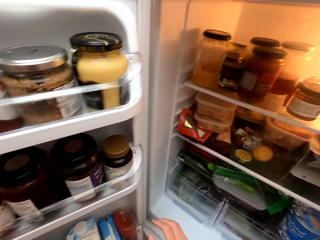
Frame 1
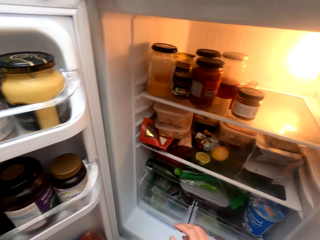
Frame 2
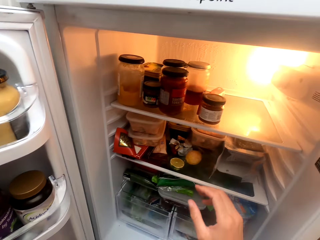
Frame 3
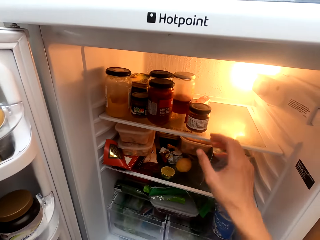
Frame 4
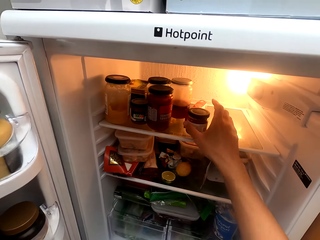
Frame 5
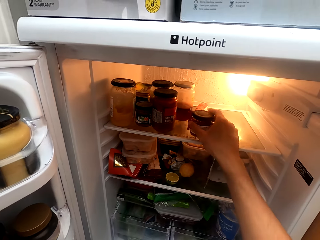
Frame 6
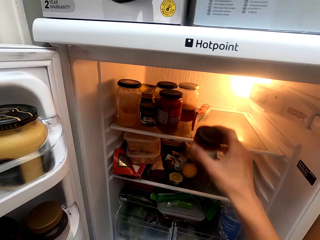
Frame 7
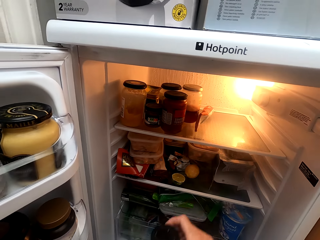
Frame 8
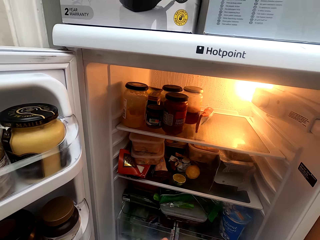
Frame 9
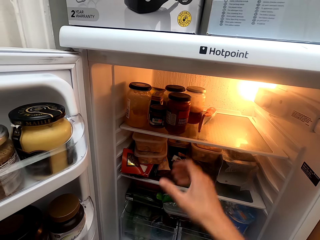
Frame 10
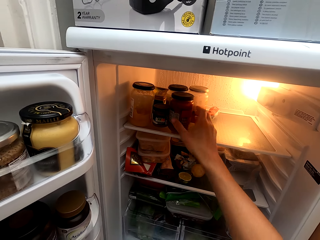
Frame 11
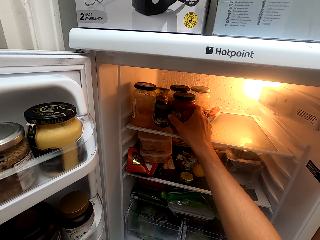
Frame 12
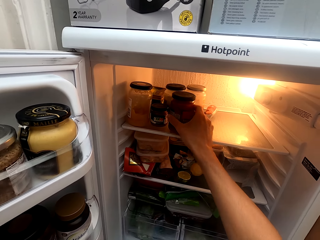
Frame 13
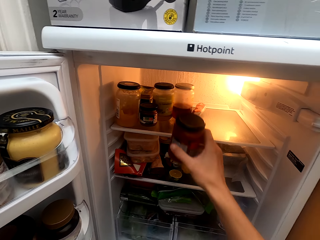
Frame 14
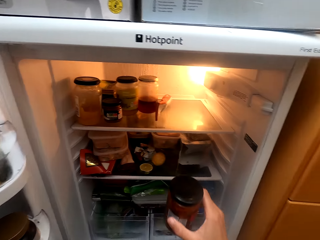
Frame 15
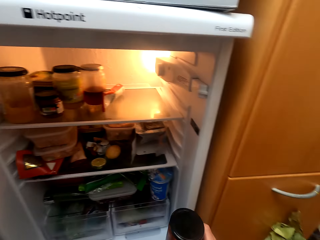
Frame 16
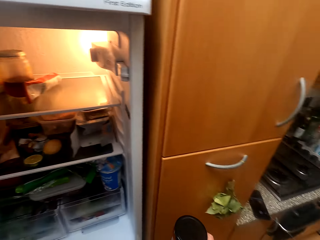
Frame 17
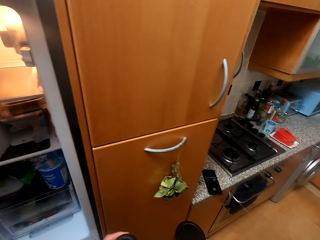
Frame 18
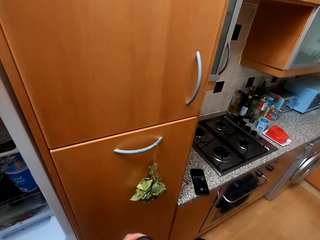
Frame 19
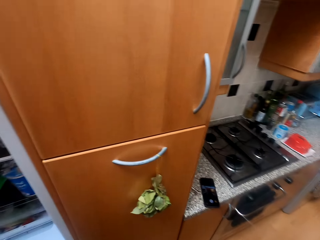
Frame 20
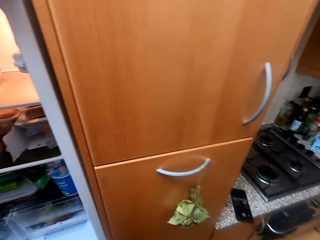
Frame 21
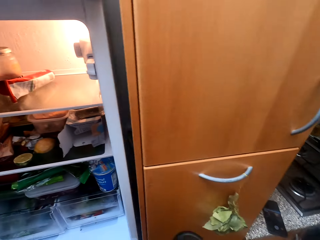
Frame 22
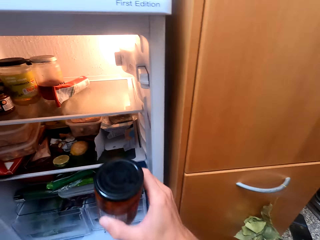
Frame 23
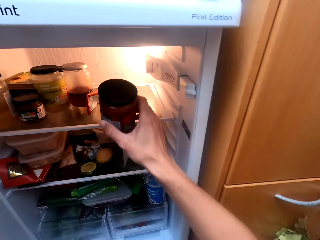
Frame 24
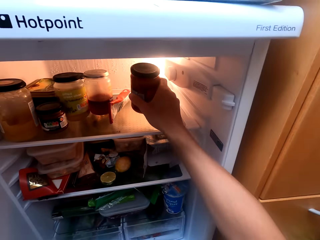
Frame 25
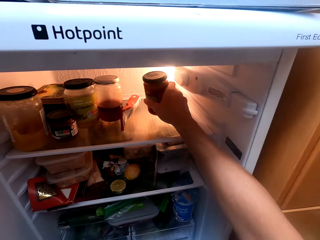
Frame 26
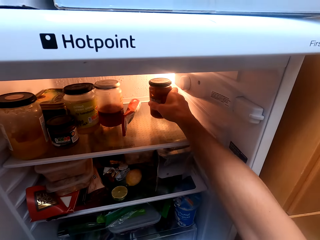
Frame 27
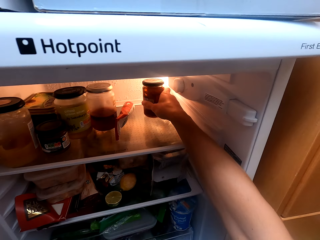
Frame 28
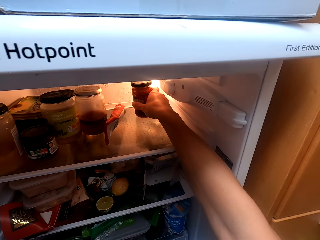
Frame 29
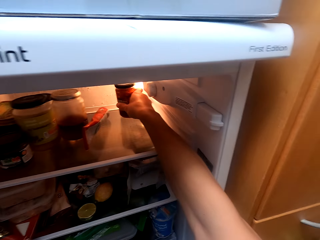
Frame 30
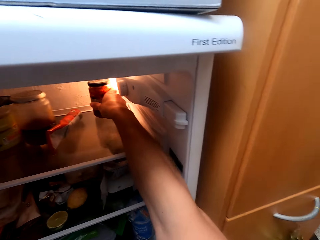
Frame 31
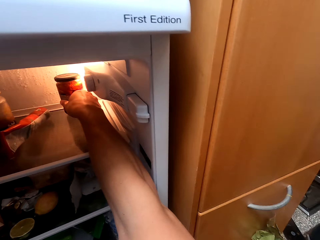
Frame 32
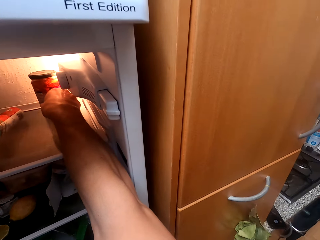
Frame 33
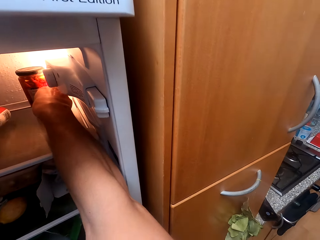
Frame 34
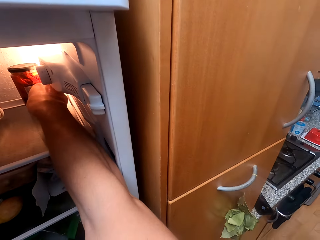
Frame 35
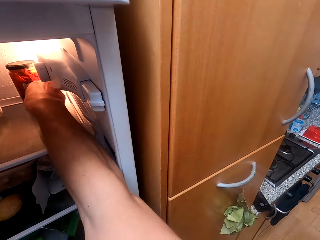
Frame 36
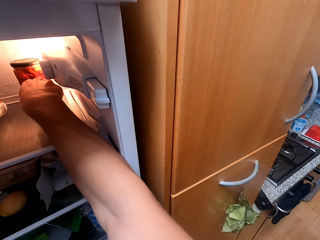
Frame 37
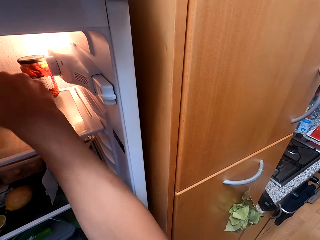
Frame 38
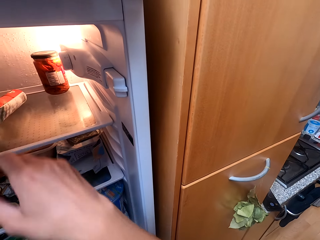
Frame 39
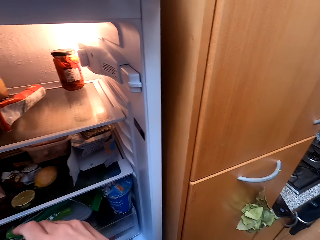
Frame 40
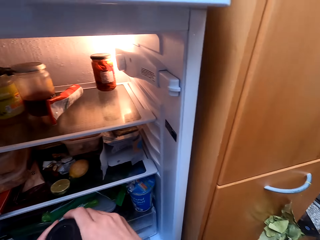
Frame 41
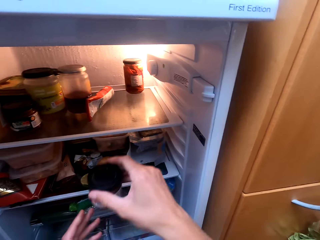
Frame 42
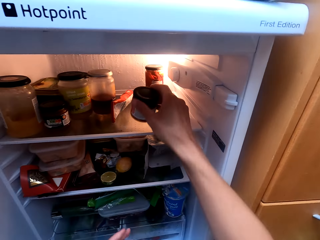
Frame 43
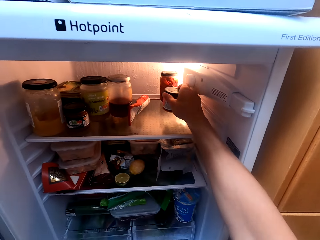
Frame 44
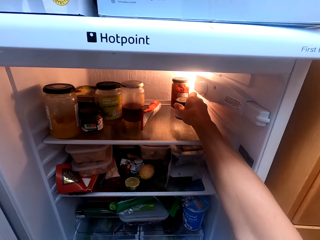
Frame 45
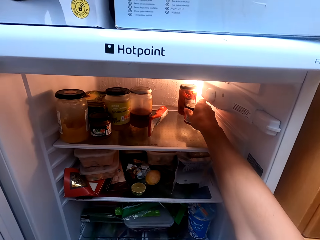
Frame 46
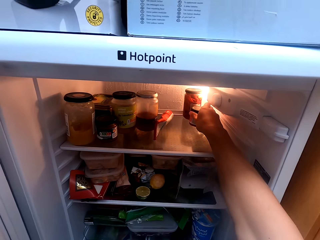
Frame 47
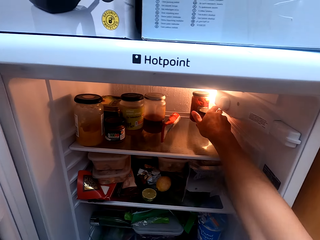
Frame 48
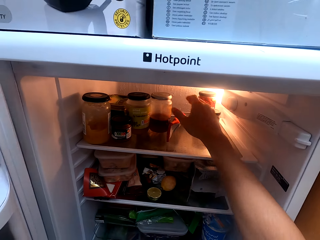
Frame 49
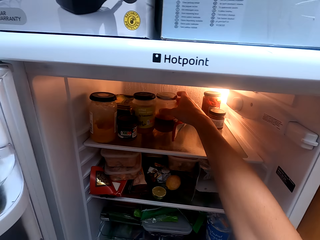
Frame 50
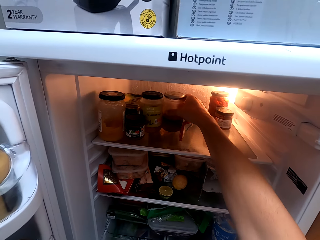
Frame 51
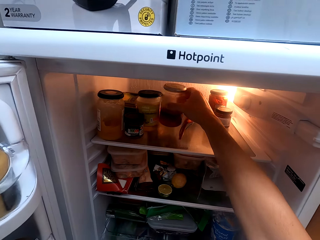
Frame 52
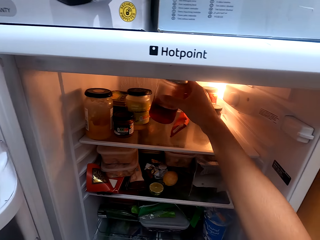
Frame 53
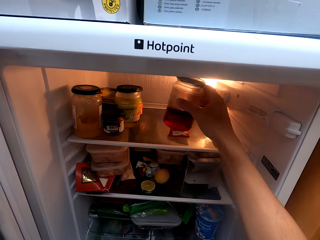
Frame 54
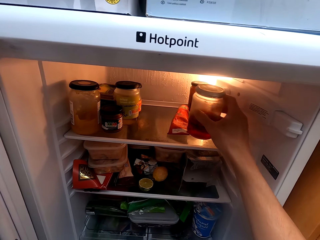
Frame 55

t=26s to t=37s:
The camera wearer picks bottles from the fridge. They put the bottles in the fridge. They arrange foodstuffs in the fridge.

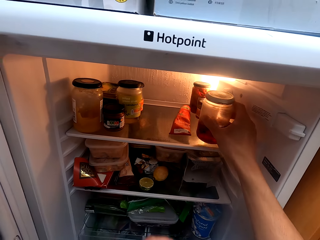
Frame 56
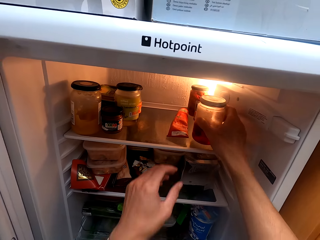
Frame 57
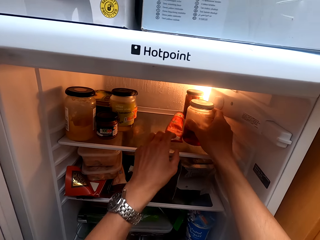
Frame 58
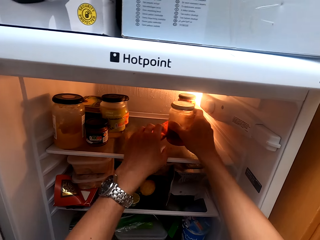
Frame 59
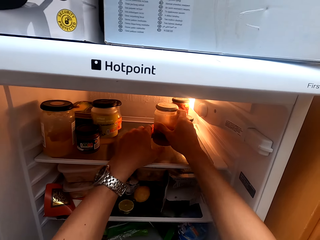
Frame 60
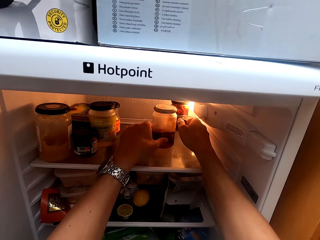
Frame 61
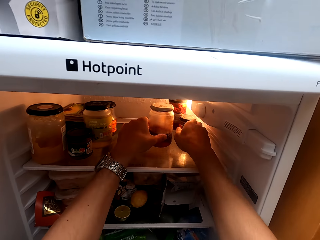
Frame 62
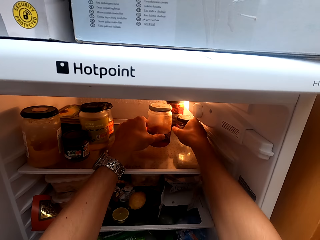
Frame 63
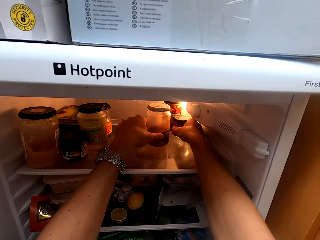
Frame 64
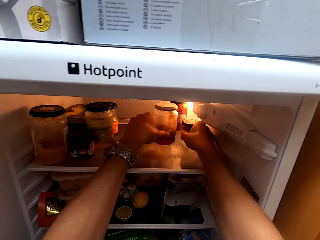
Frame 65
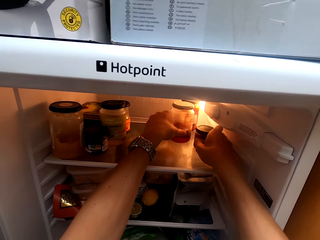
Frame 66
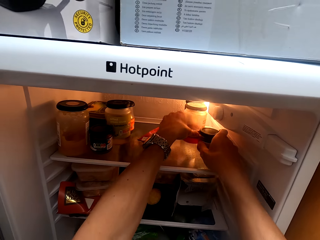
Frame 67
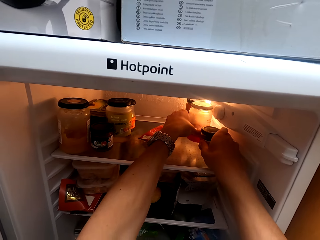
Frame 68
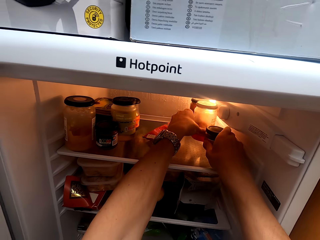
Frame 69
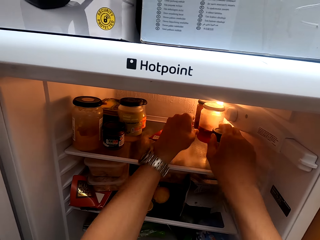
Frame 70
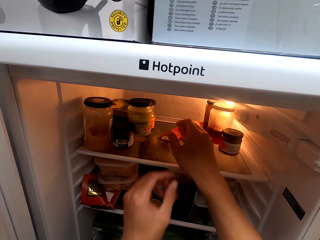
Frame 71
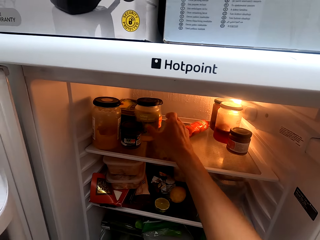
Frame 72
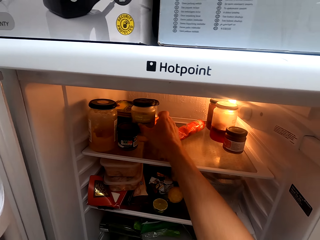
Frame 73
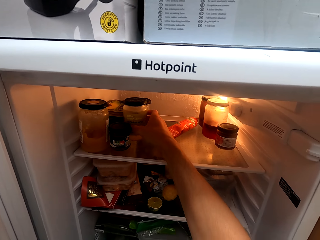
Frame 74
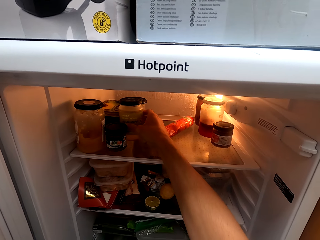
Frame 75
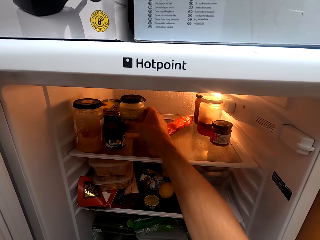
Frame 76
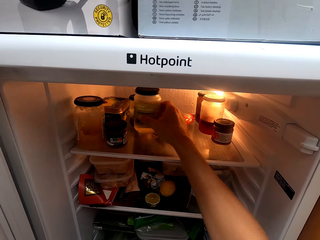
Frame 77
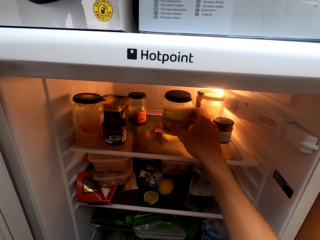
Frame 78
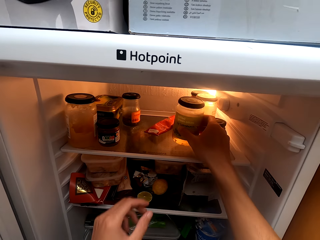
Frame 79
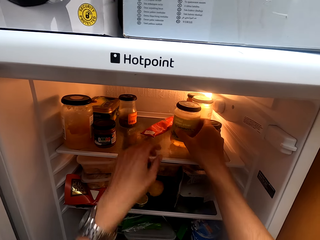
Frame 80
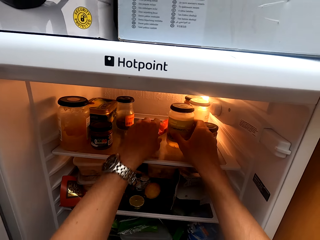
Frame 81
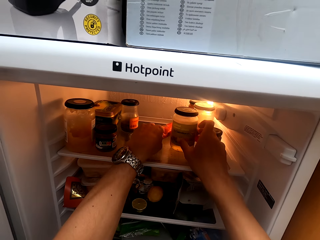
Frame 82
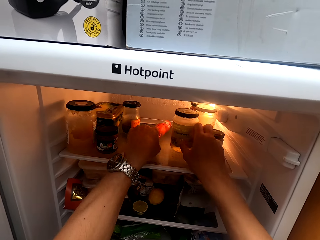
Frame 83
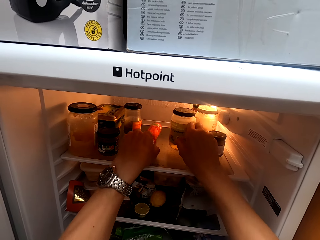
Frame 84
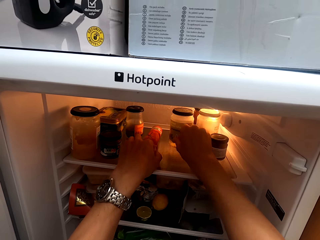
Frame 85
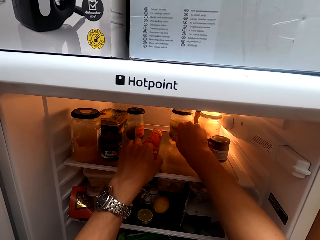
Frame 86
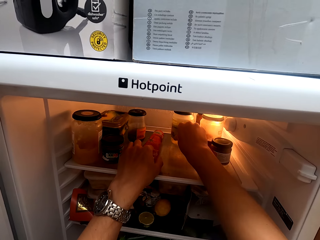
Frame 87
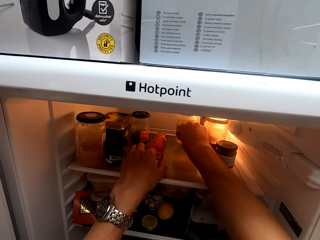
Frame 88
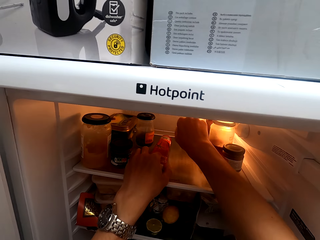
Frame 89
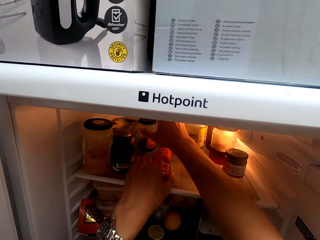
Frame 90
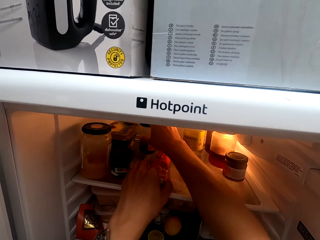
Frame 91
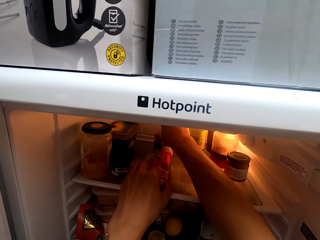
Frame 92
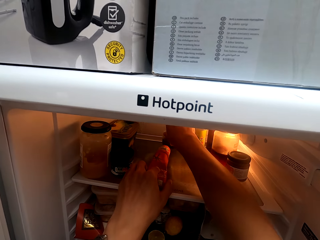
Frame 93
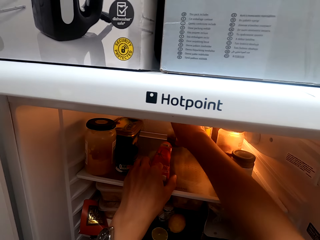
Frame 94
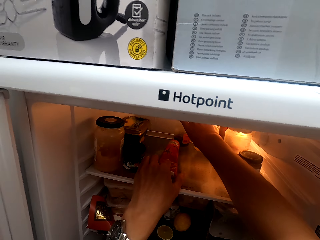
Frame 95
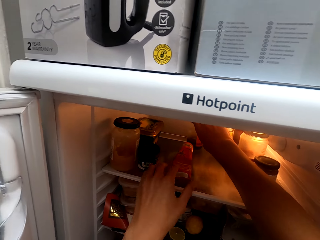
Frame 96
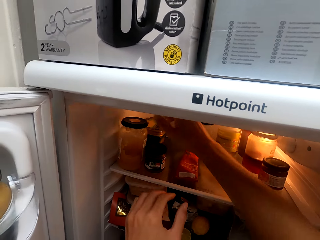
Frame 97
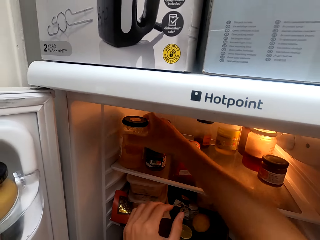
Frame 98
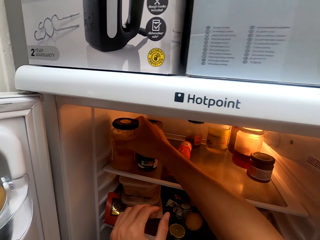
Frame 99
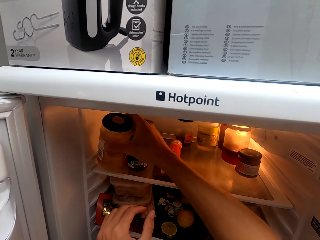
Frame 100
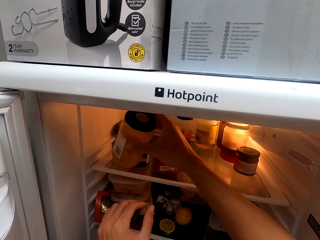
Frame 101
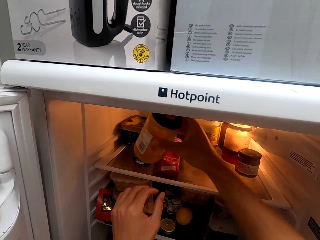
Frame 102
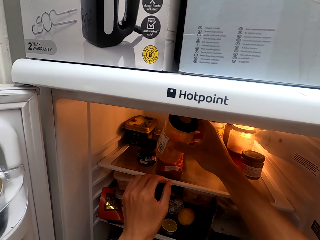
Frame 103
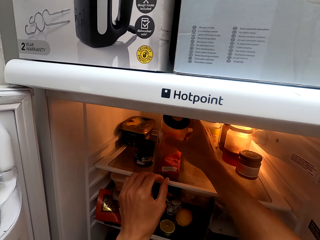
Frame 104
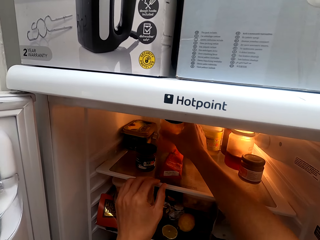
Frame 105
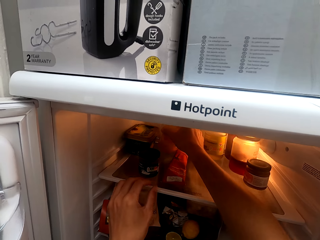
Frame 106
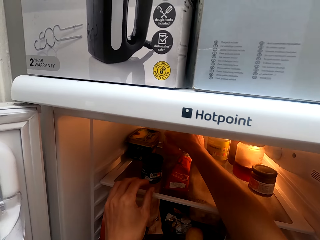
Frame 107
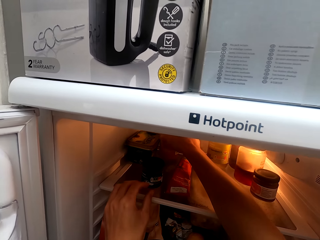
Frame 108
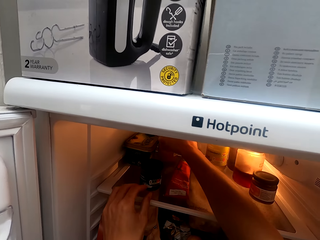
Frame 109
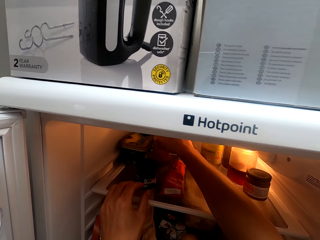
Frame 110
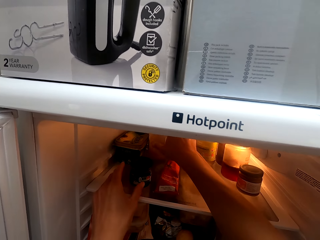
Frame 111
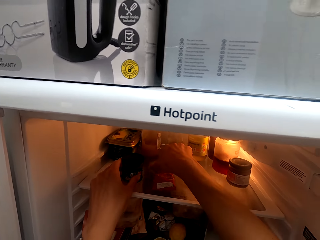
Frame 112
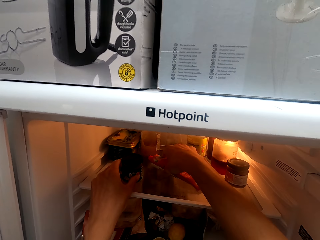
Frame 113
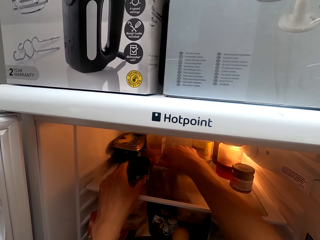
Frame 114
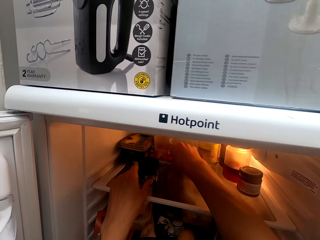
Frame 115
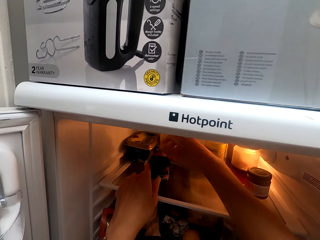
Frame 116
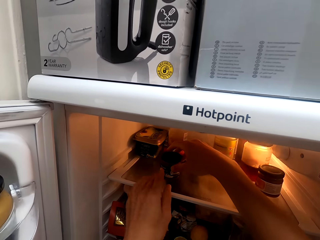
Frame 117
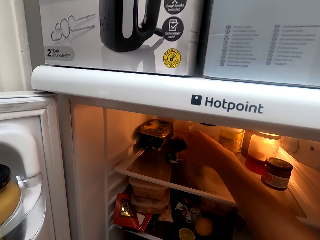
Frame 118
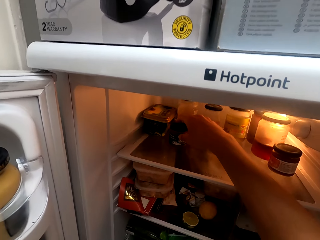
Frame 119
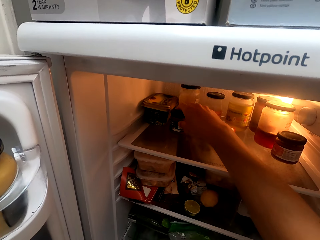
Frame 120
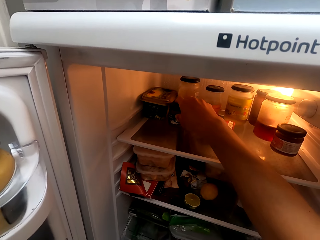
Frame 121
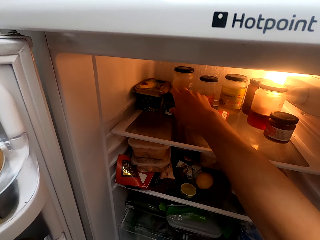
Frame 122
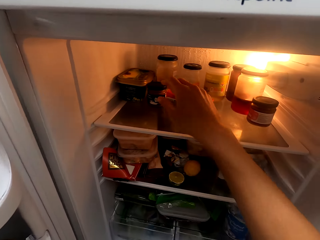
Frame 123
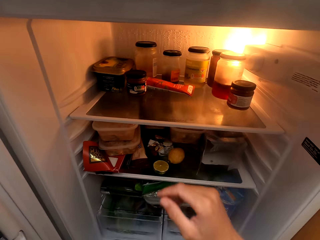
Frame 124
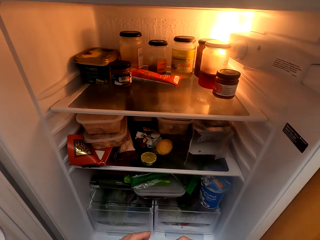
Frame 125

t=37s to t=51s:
The camera wearer arranges the bottles inside the fridge.
